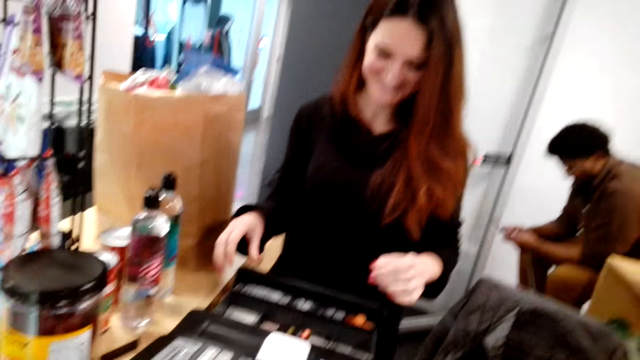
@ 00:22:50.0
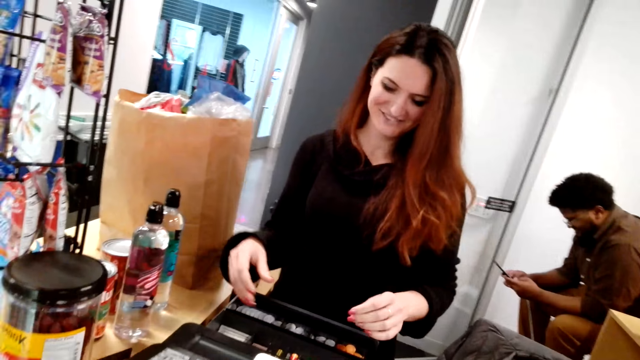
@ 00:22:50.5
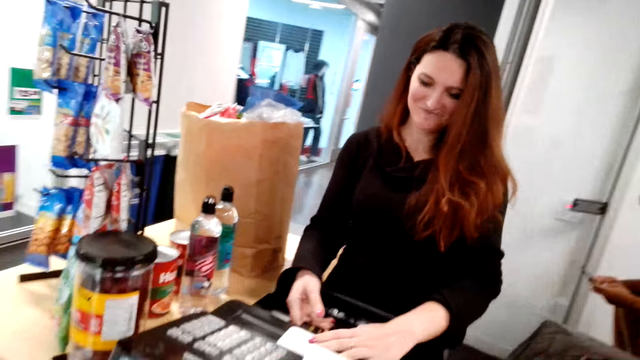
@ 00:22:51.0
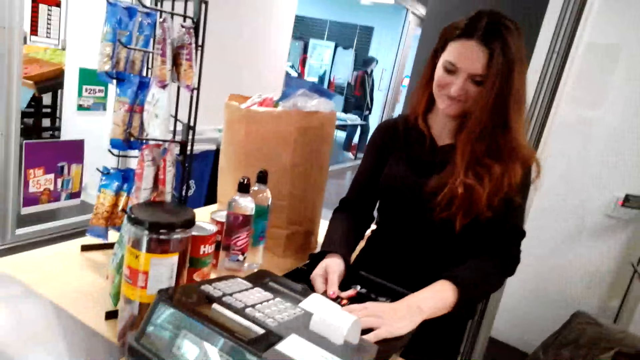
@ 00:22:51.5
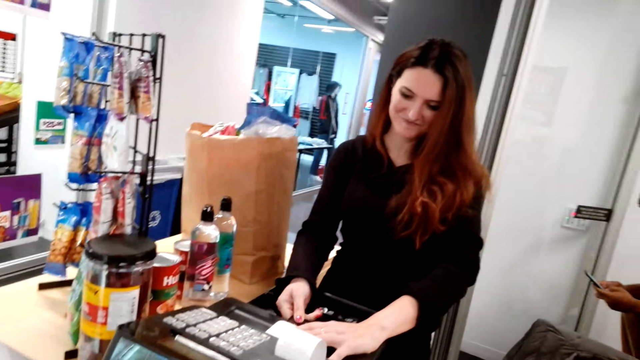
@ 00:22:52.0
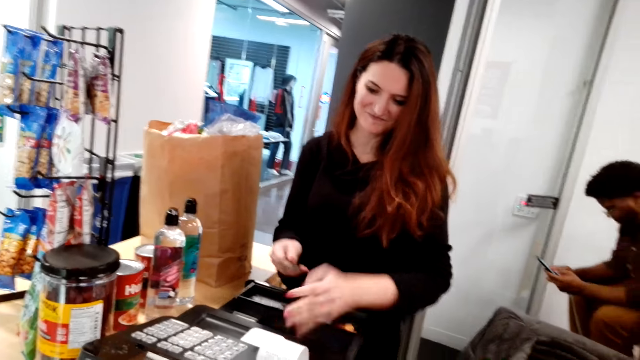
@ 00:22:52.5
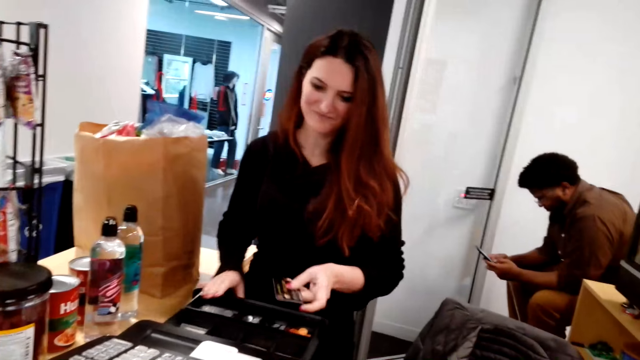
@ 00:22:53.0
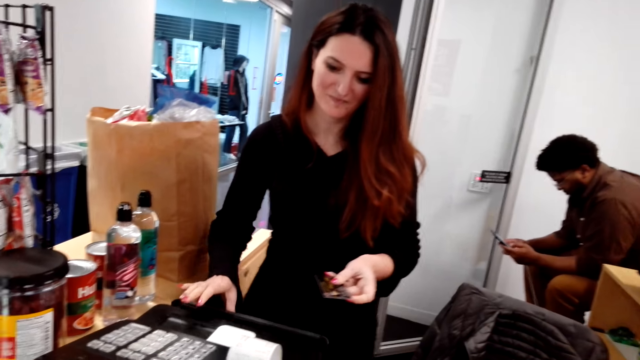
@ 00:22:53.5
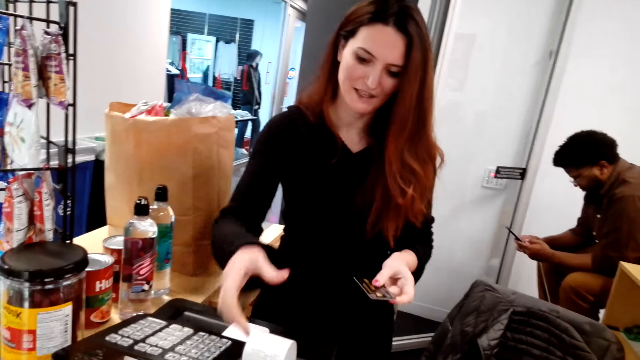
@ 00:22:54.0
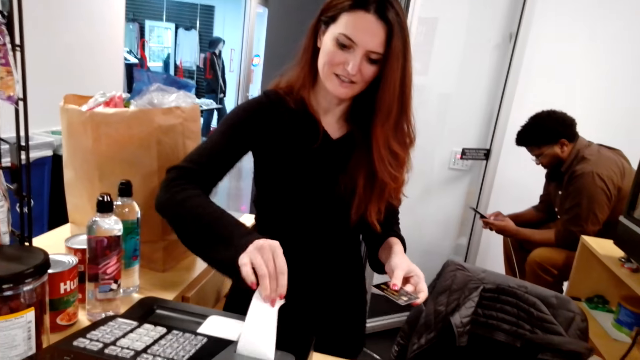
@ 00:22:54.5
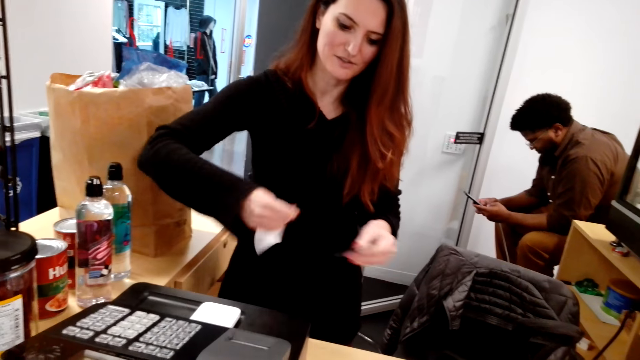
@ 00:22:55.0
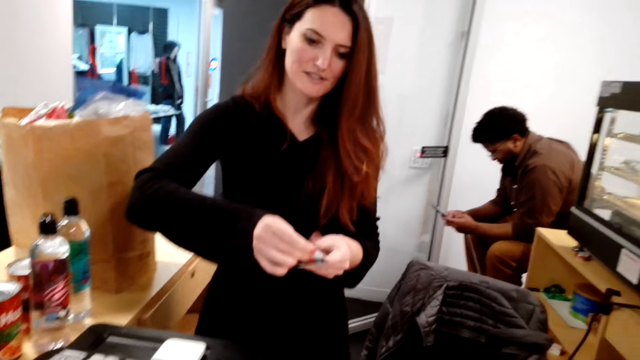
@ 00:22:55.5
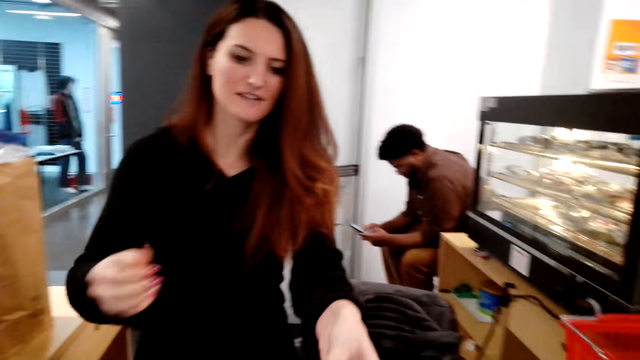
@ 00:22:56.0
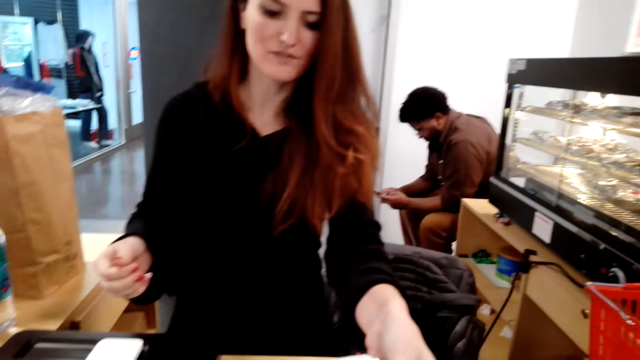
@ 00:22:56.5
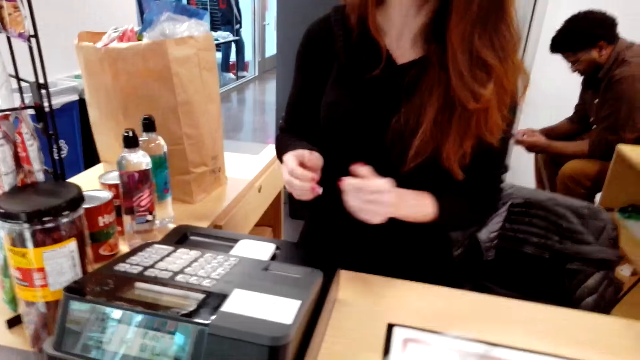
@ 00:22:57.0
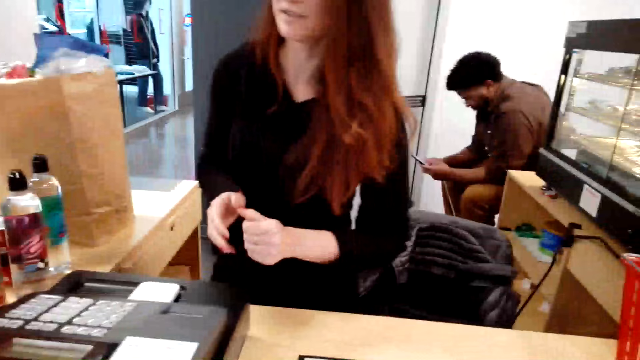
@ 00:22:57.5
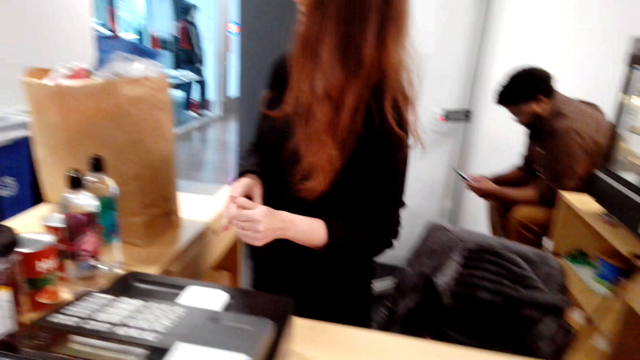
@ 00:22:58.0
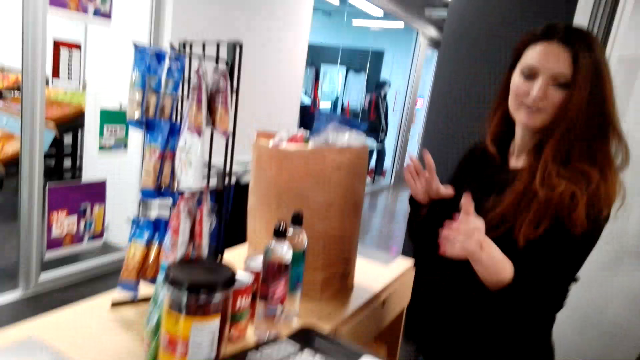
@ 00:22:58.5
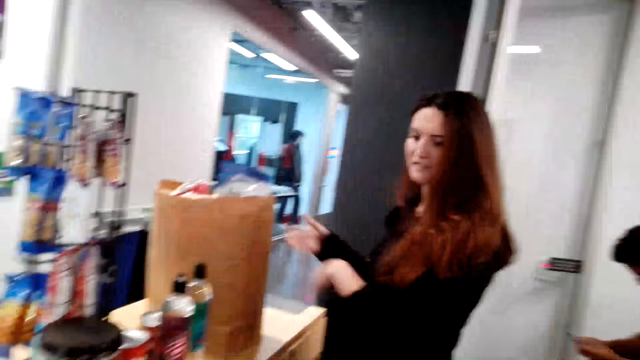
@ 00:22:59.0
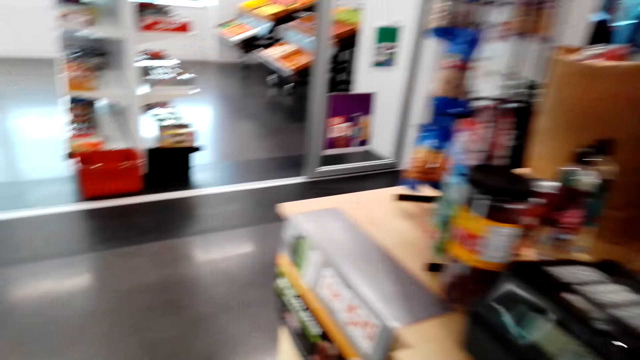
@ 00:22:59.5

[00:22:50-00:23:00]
A lady removes the credit card from the cash register. She passes the credit card to the left hand and closes the drawer. She picks up the receipt. She hands the card and the receipt to the camera wearer. The camera wearer takes the credit card and the receipt from the lady. The lady looks around. The camera wearer stares at the lady.

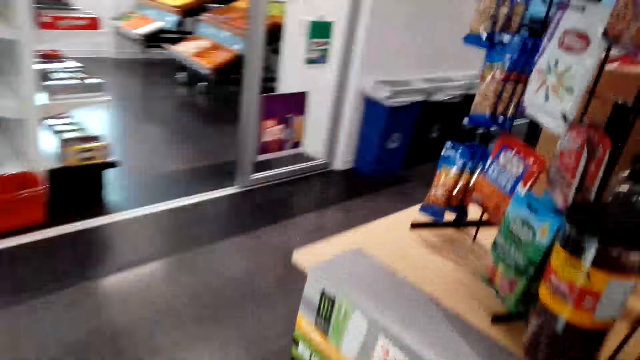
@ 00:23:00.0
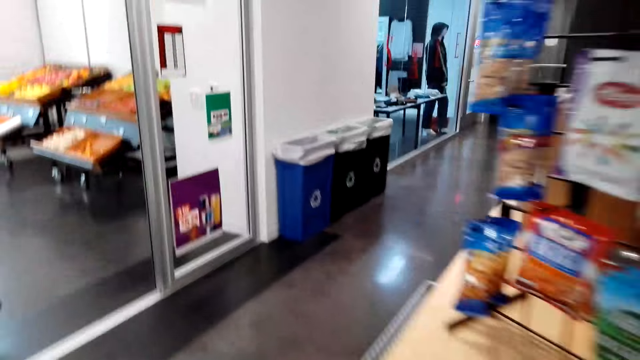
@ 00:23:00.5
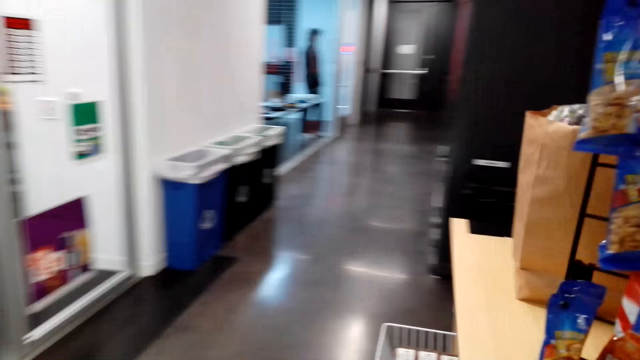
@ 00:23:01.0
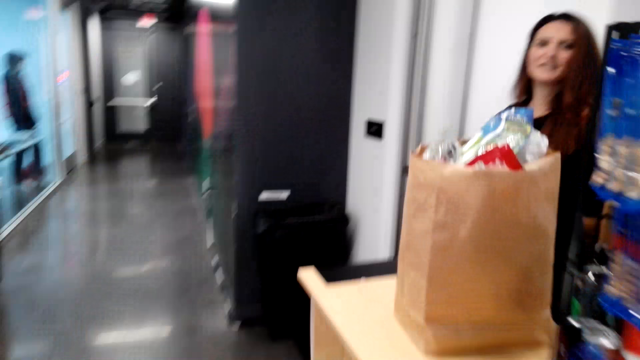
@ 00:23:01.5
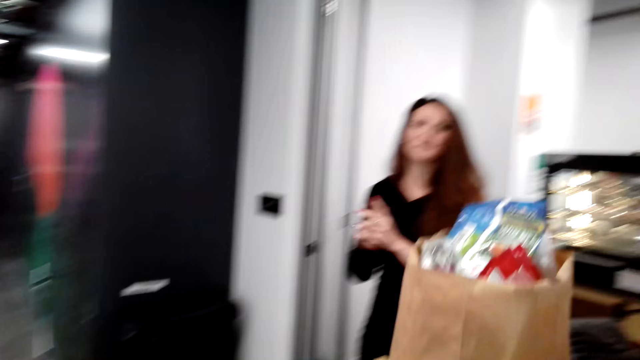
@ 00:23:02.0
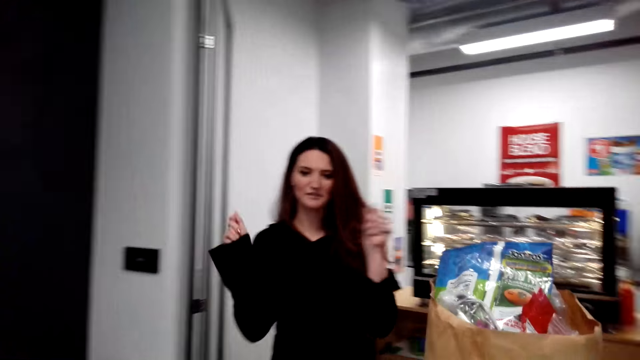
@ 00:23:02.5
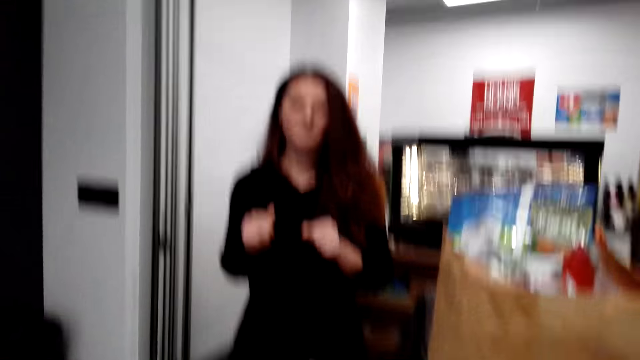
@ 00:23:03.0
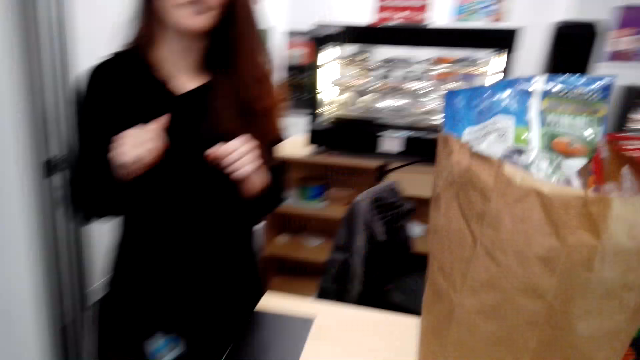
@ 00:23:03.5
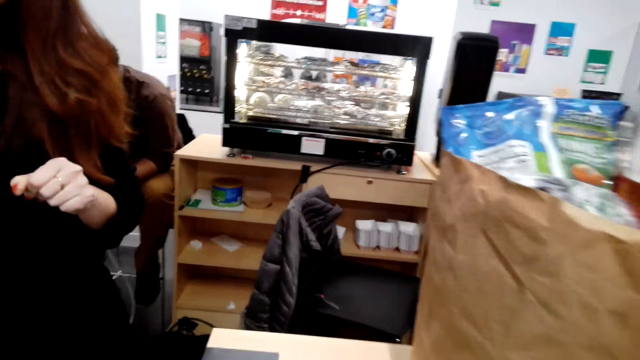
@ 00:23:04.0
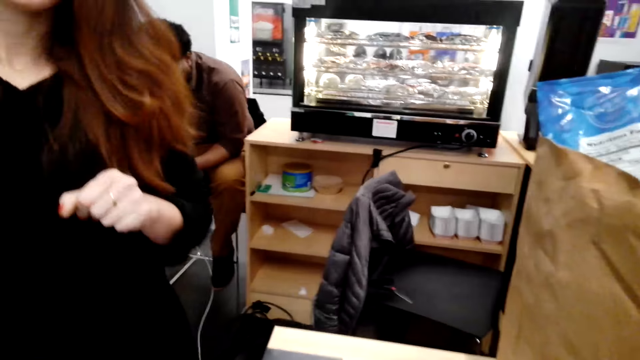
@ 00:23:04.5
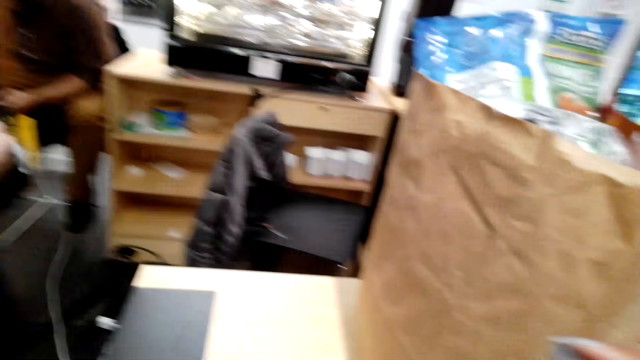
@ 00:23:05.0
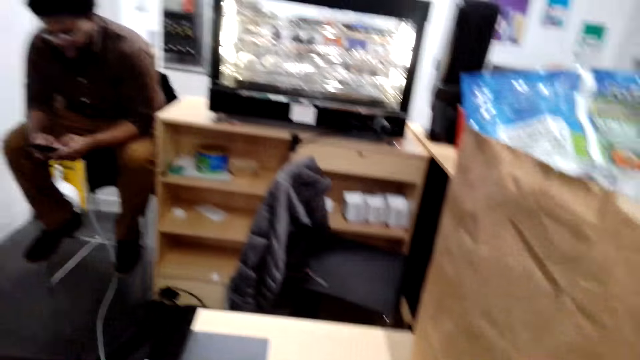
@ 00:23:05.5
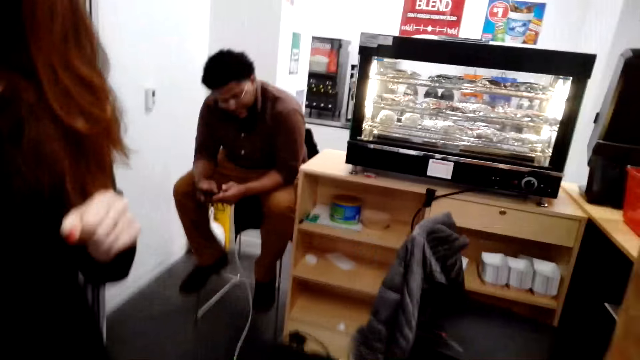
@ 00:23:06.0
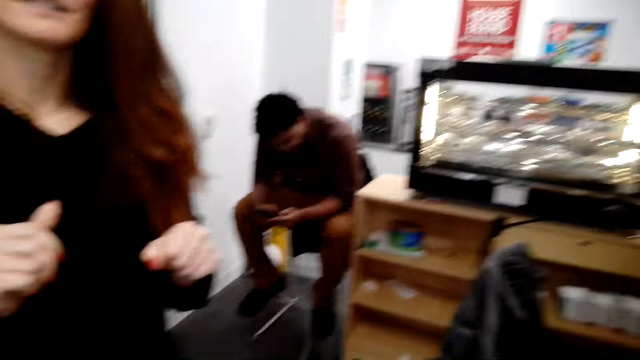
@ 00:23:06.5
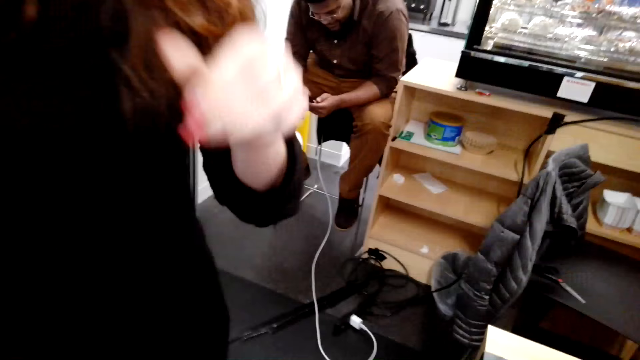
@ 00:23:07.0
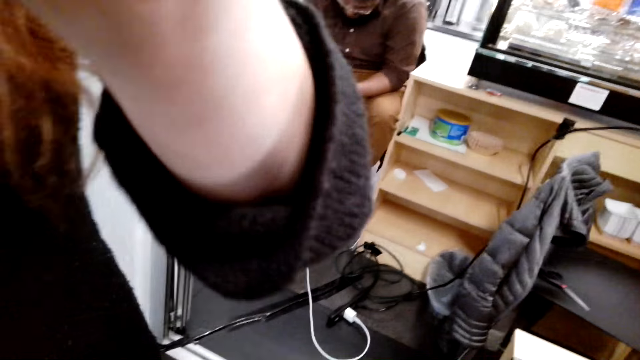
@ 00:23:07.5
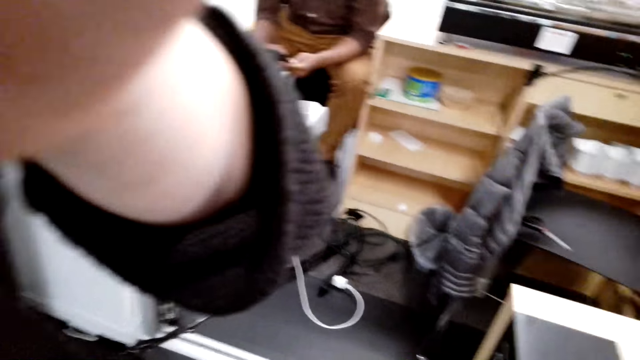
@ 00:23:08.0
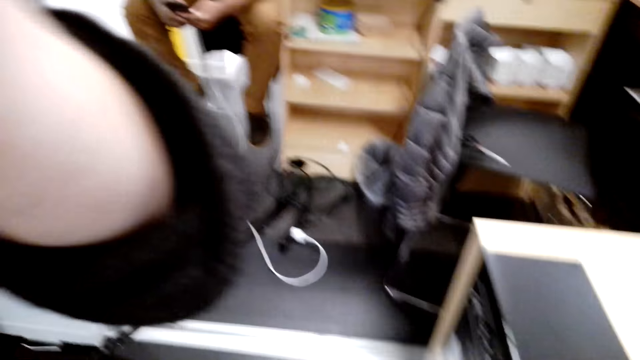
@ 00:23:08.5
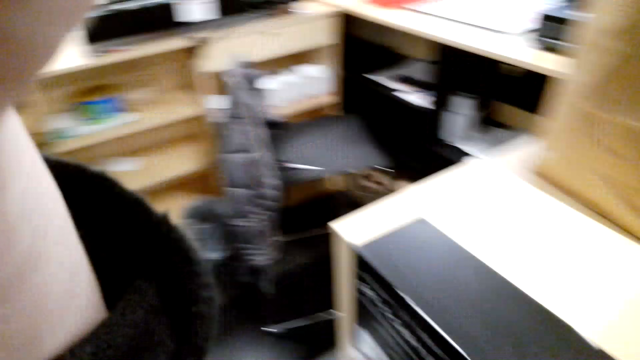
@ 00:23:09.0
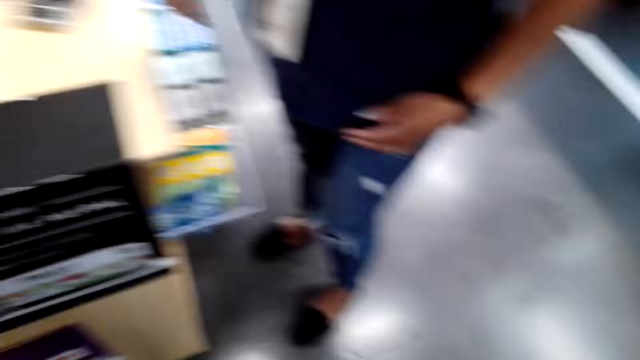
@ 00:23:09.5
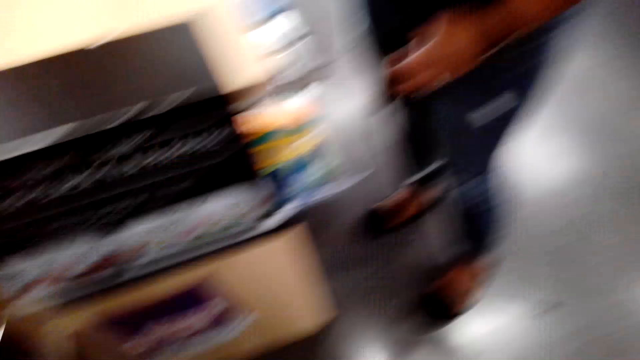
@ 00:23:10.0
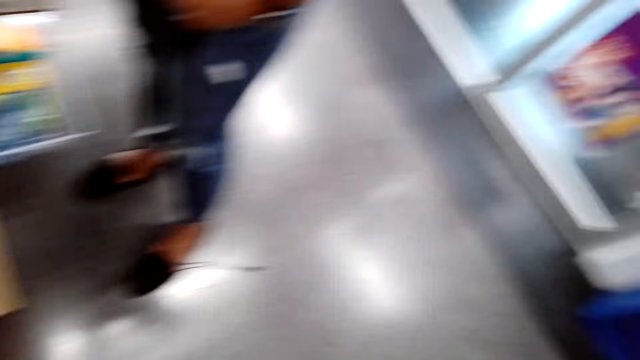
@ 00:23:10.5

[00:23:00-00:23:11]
The camera wearer walks towards the lady. They walk around the supermarket. The lady walks around, converses with the camera wearer, and stands beside the counter. A man operates his phone. The camera wearer stands beside the lady. They look around. The lady adjusts the camera and removes the camera from the camera wearer. The camera wearer stands beside the lady. They turn around.
